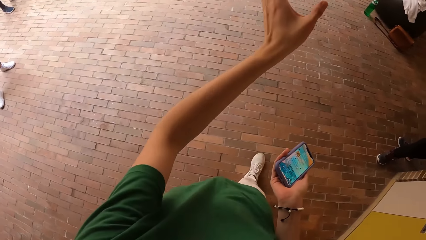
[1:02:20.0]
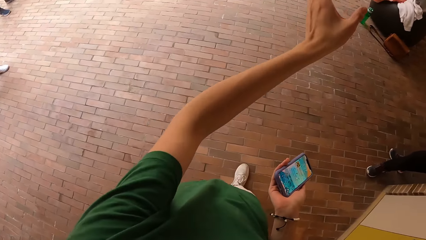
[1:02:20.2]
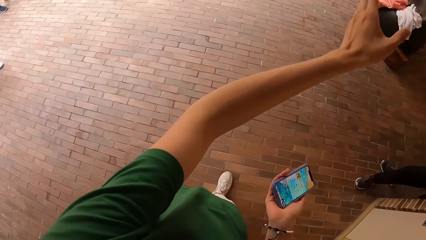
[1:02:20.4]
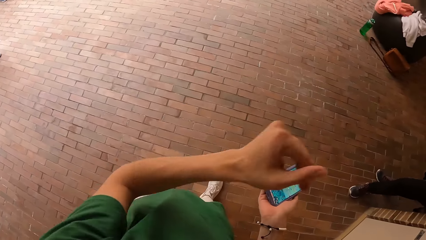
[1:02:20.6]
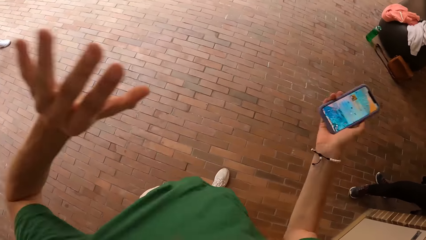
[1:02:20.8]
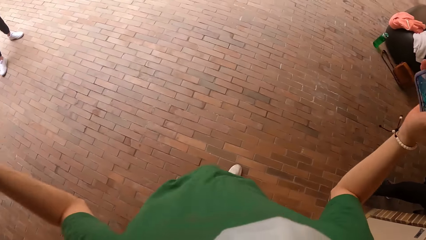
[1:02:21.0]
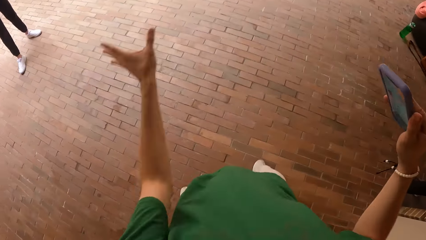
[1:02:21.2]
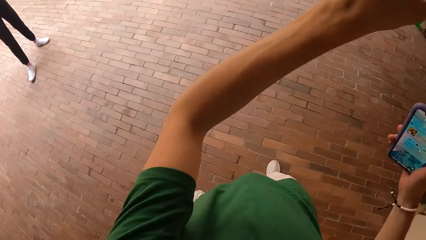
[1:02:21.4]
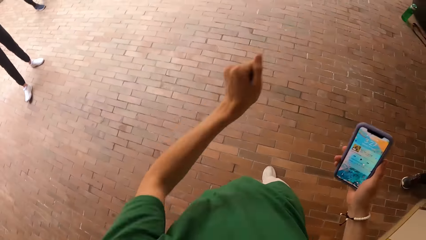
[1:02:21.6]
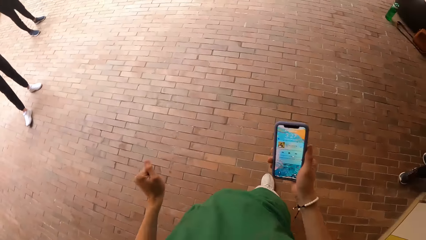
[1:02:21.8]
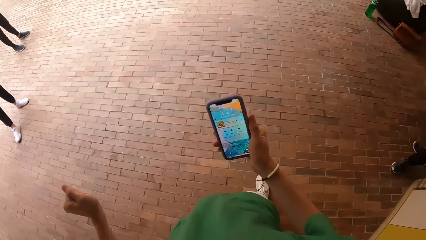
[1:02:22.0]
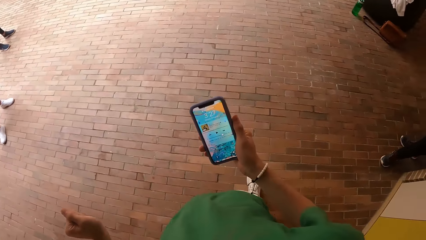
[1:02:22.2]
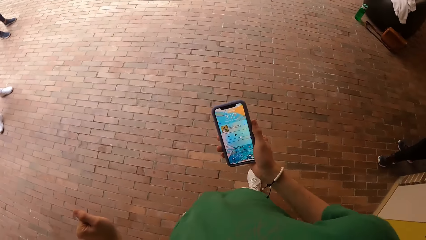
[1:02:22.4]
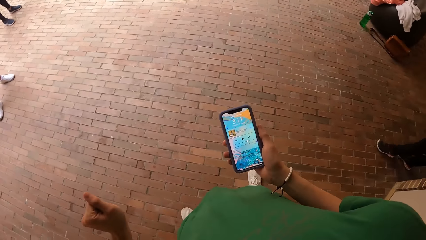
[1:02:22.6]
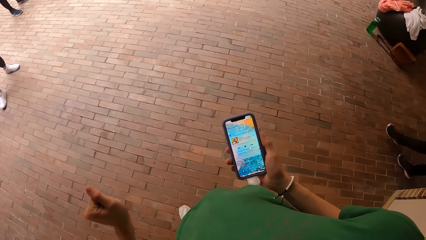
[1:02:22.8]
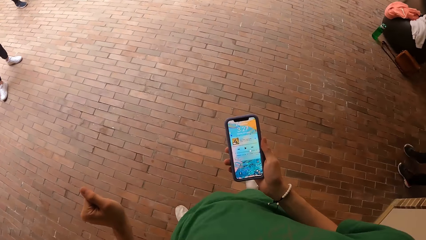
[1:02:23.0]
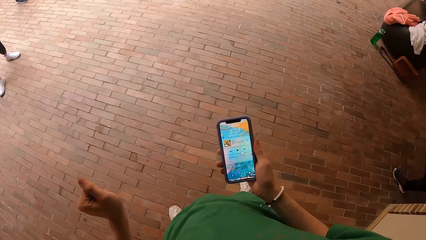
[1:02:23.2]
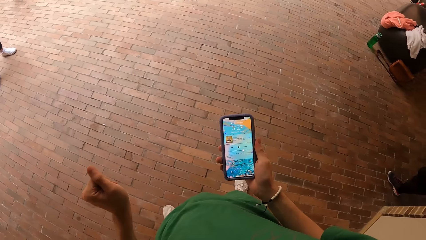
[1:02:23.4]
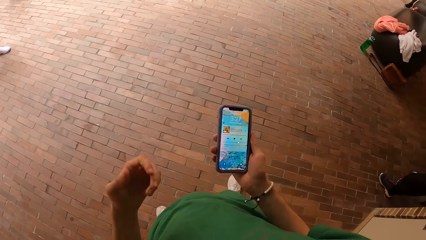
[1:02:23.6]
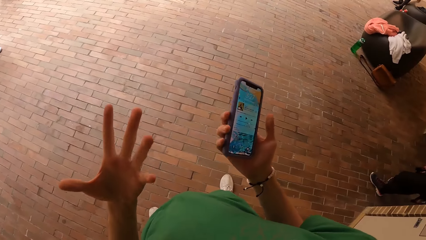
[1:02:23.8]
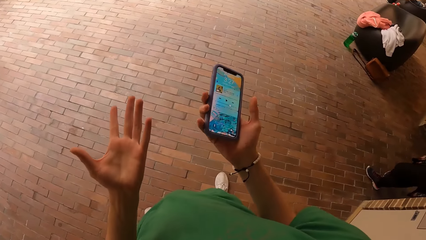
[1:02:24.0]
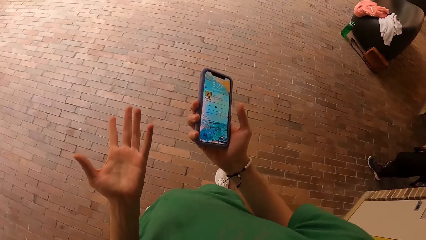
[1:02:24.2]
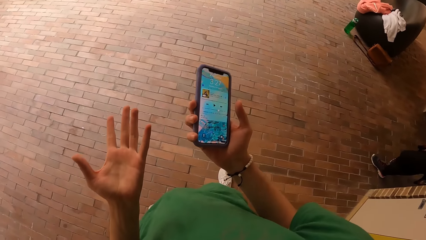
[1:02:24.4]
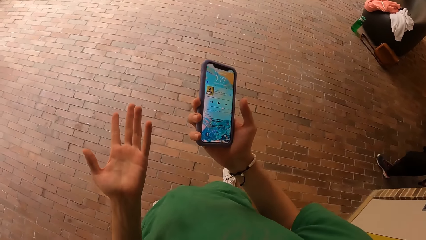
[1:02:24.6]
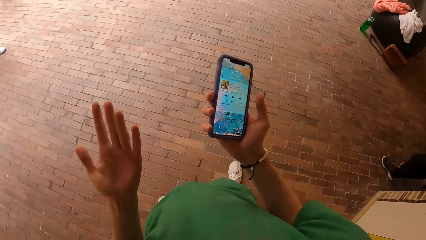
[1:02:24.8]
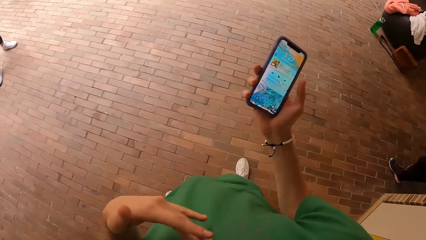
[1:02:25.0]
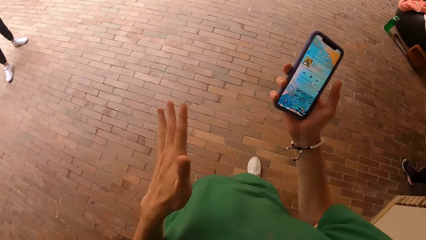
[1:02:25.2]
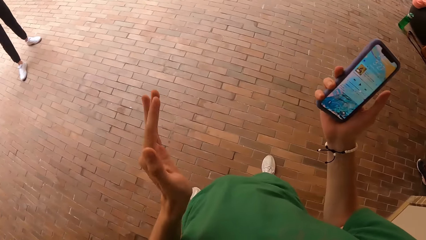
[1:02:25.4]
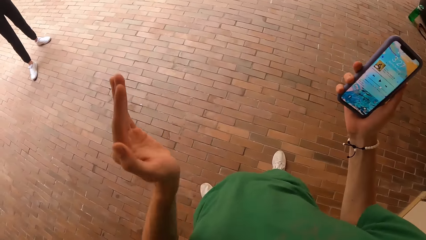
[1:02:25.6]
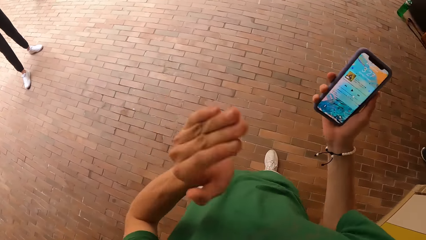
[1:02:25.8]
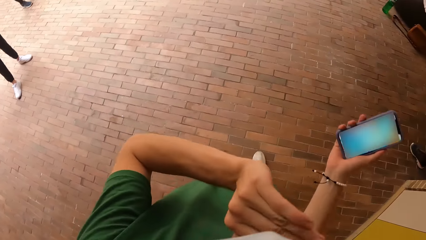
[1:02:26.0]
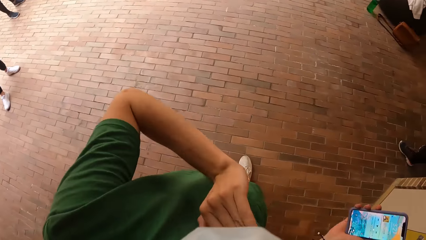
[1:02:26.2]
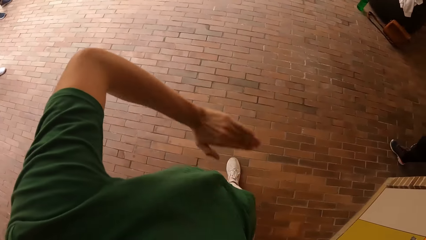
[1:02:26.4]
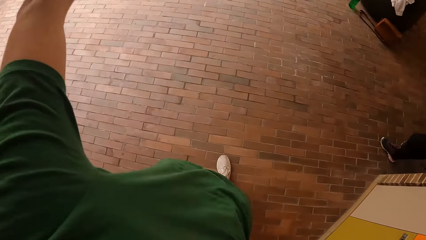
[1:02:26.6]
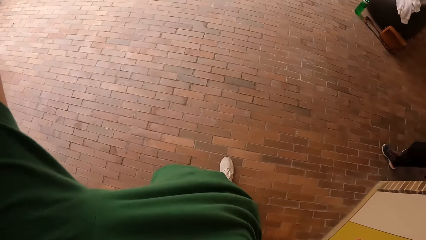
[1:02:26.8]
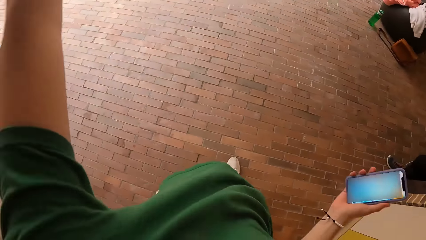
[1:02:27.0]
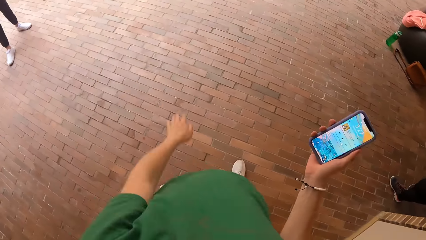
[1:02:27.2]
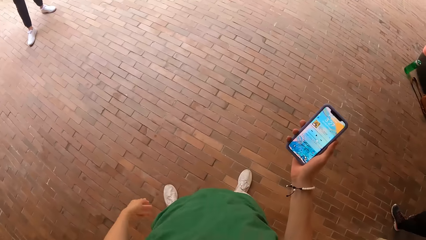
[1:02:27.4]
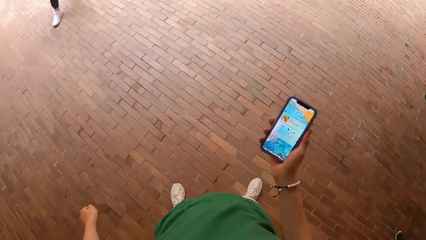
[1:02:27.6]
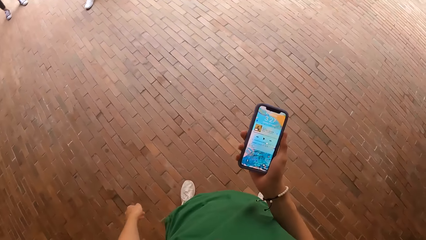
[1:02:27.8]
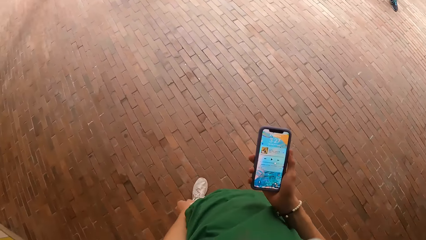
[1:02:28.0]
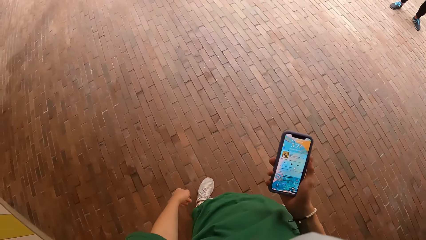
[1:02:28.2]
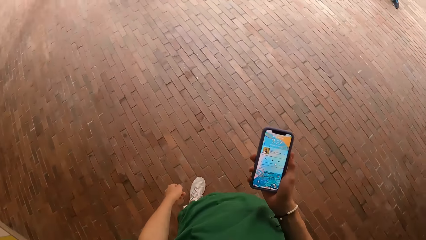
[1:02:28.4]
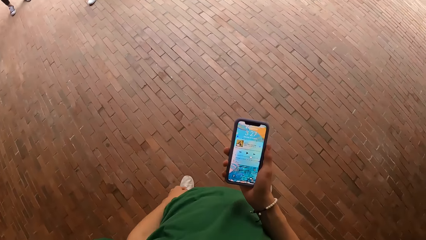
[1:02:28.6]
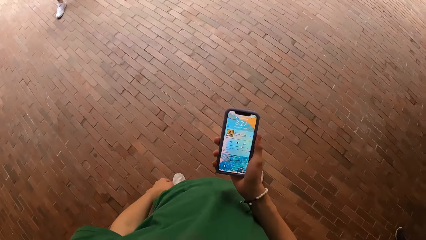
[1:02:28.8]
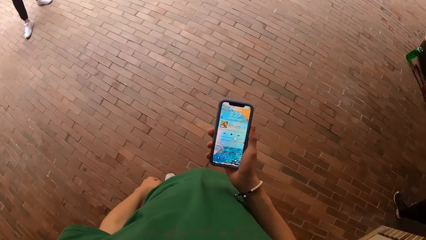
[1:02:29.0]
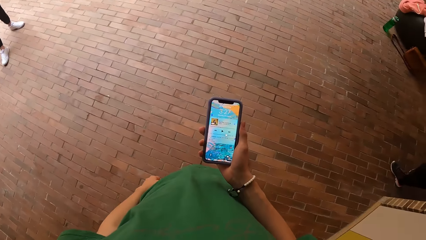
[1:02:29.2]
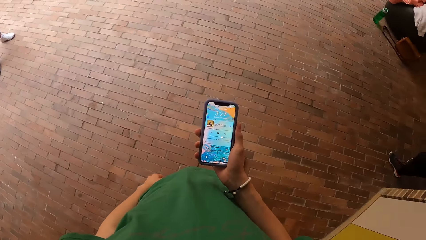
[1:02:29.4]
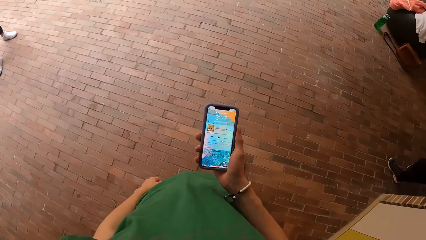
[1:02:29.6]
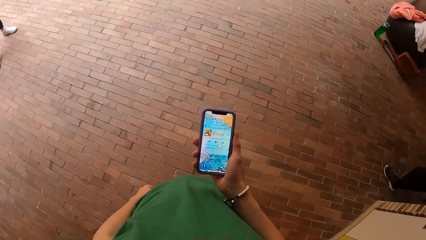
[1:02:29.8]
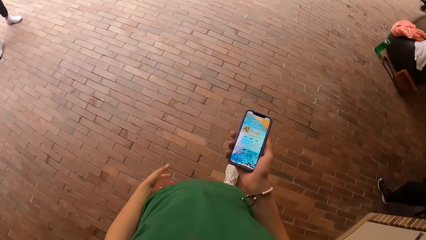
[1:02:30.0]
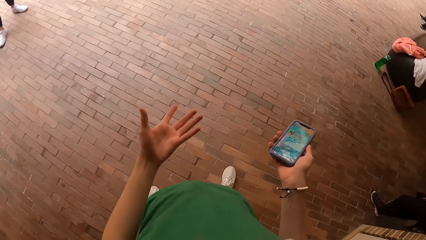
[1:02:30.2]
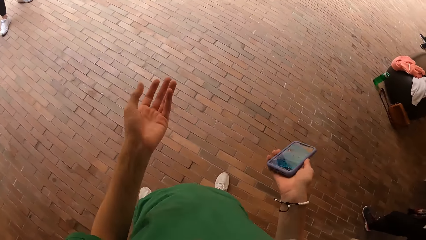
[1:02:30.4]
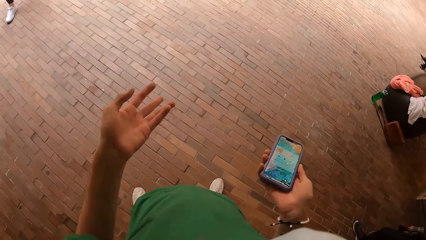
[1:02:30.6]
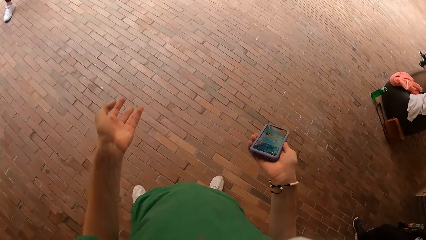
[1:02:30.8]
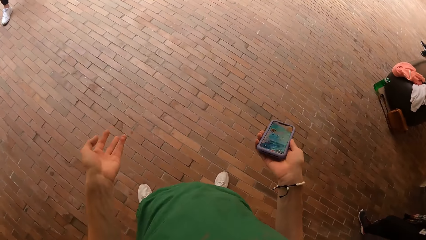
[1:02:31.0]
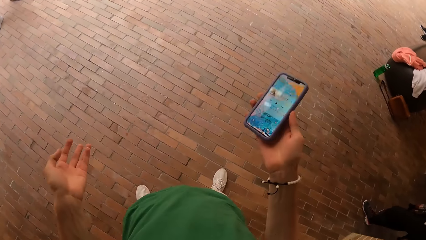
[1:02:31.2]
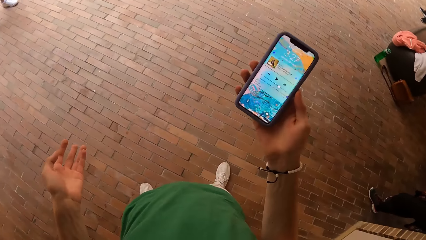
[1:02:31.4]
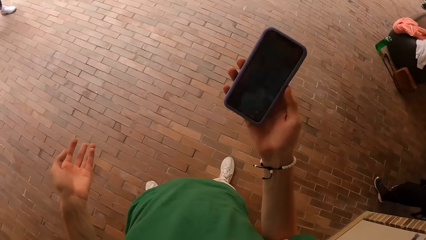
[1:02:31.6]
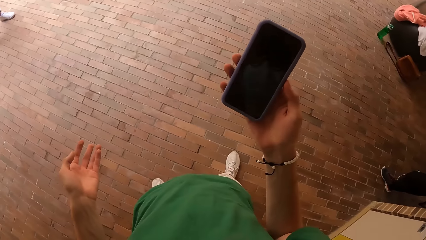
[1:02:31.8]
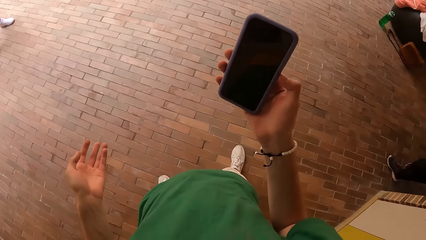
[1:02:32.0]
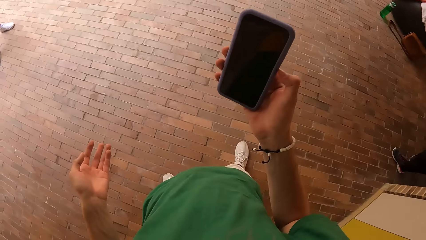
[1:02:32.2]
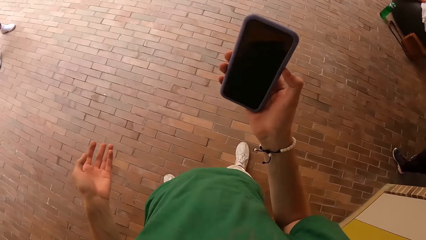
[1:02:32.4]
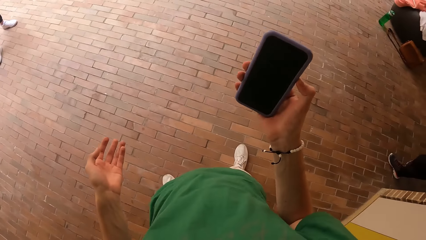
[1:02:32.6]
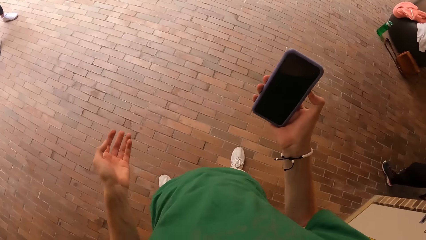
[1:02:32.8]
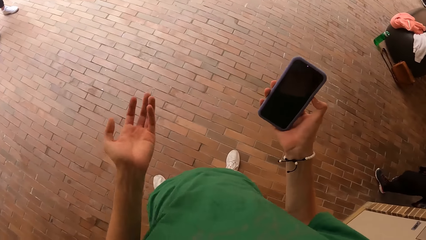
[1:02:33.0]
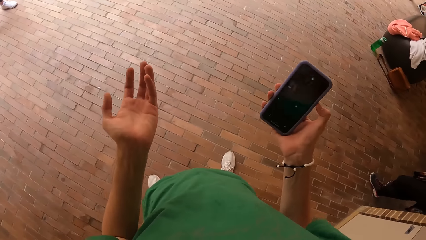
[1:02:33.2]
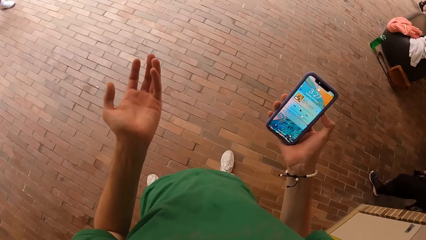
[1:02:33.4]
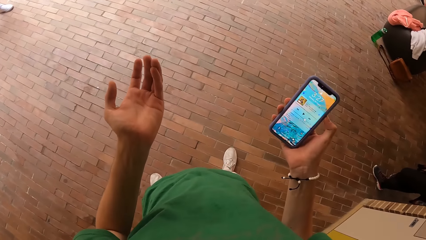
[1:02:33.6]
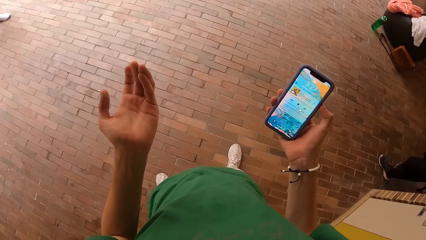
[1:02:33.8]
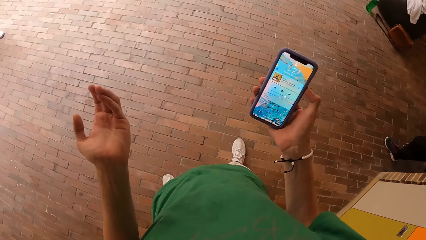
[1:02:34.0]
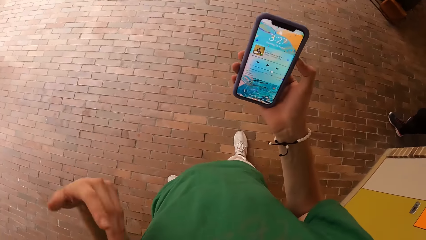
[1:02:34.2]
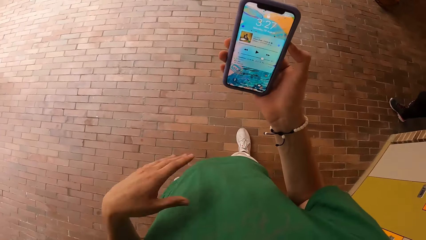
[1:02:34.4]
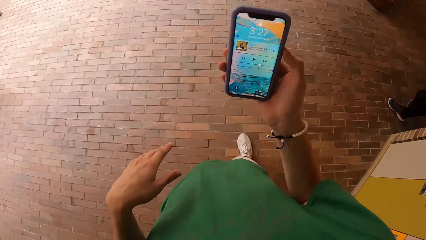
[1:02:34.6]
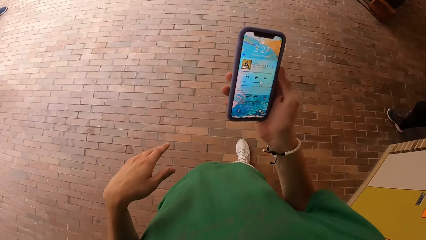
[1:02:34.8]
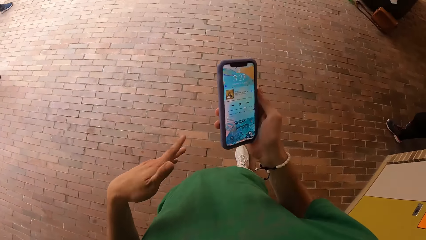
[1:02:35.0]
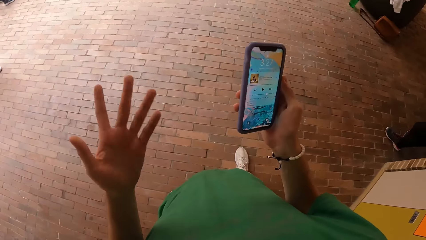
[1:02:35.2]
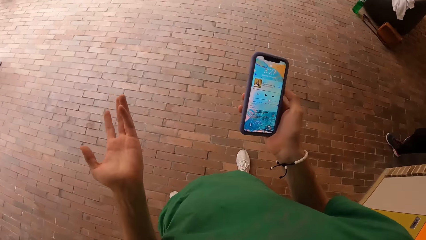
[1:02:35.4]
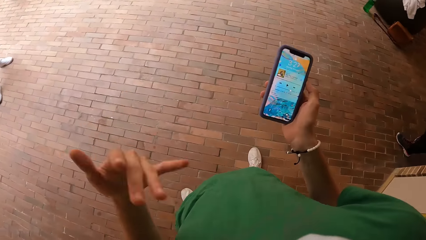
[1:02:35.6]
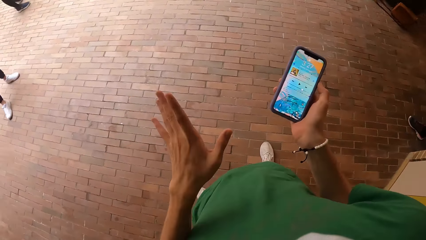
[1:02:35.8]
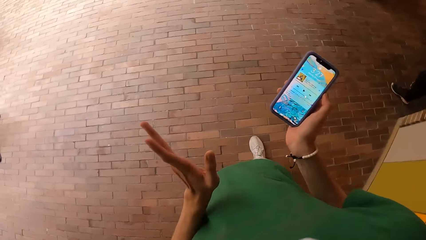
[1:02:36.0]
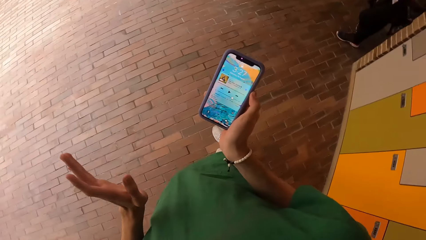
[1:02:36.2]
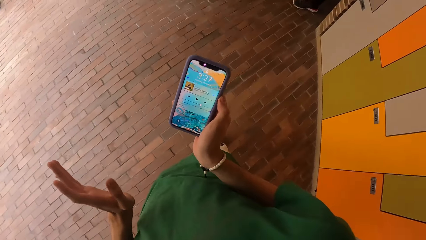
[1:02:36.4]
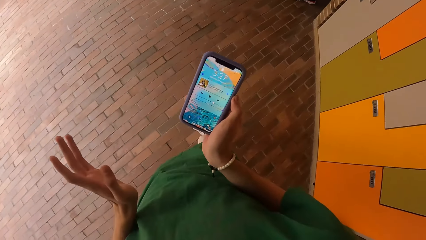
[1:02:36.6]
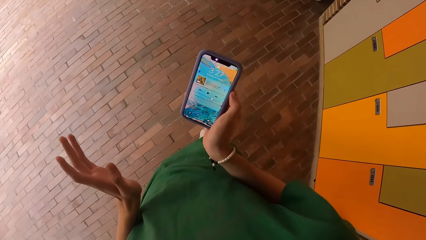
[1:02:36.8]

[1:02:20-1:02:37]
The camera wearer instructs the group of people. They stretch his hand. They raise his hand. They illustrate with his hand. They operate the phone with her right hand. They press the phone.
